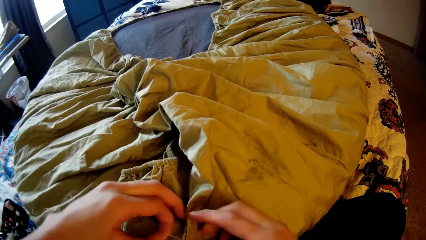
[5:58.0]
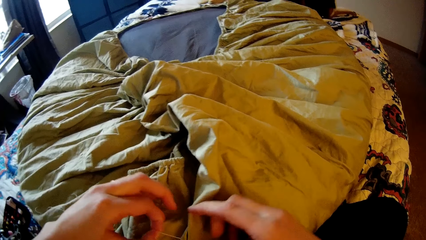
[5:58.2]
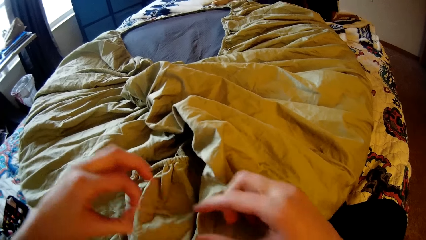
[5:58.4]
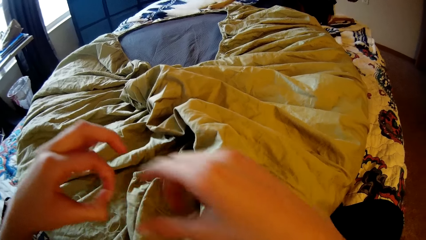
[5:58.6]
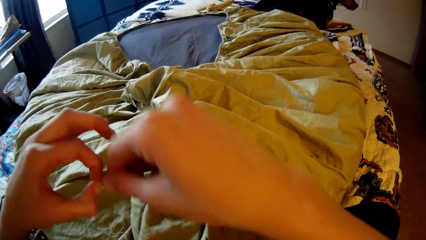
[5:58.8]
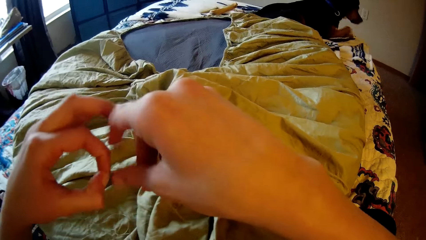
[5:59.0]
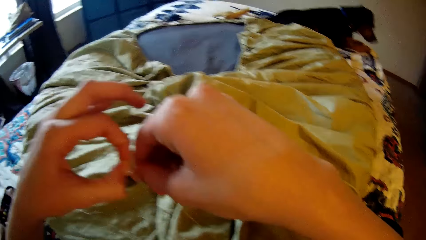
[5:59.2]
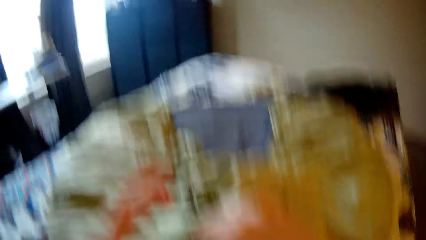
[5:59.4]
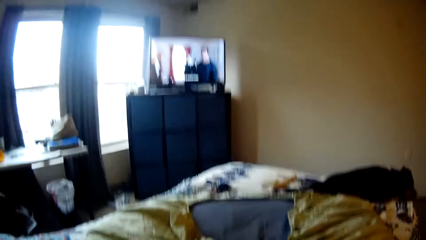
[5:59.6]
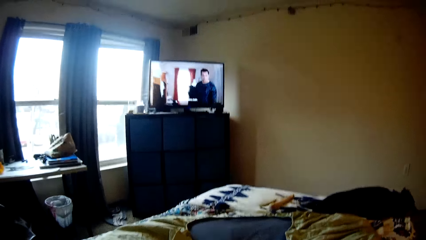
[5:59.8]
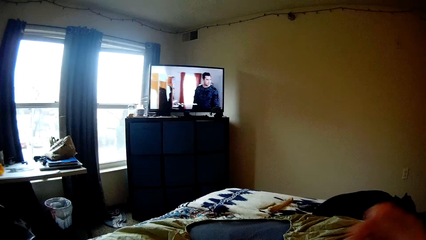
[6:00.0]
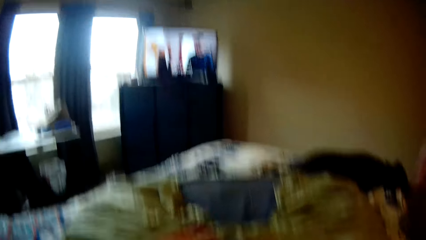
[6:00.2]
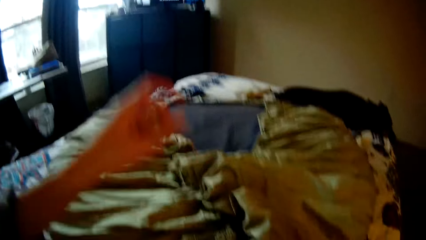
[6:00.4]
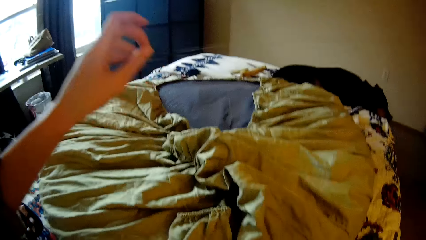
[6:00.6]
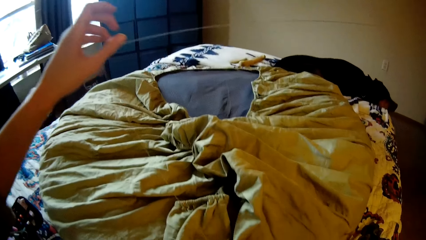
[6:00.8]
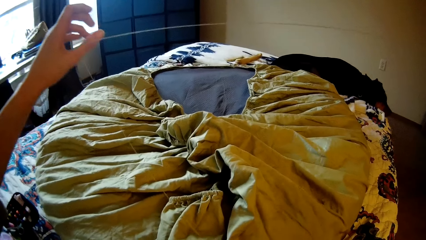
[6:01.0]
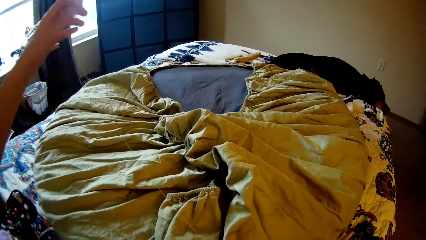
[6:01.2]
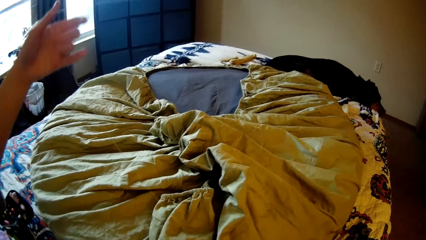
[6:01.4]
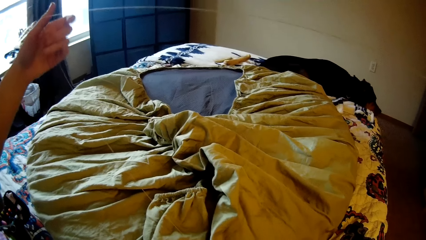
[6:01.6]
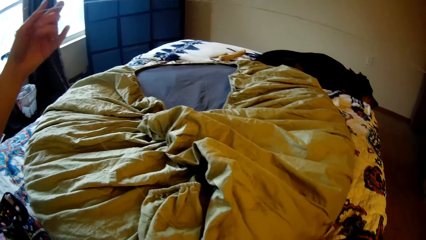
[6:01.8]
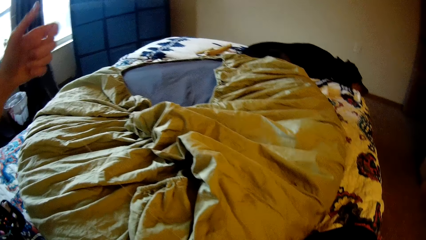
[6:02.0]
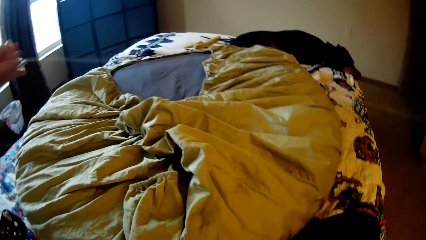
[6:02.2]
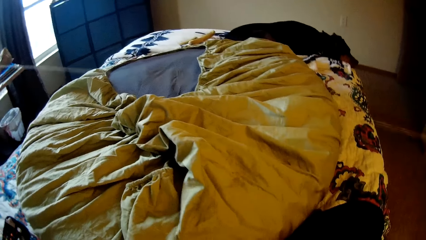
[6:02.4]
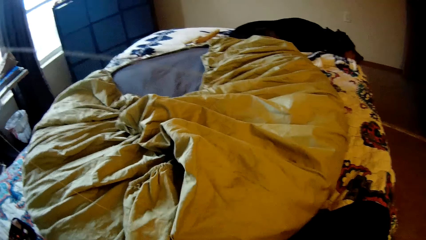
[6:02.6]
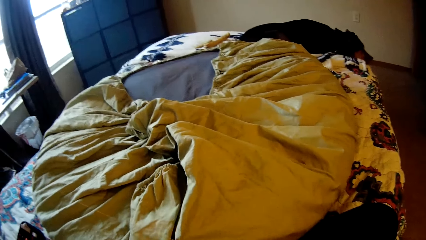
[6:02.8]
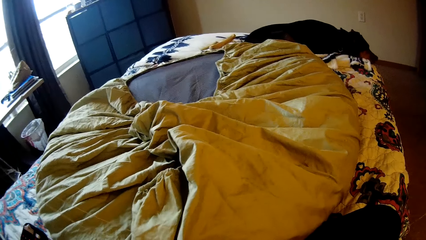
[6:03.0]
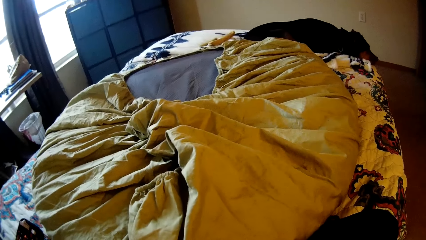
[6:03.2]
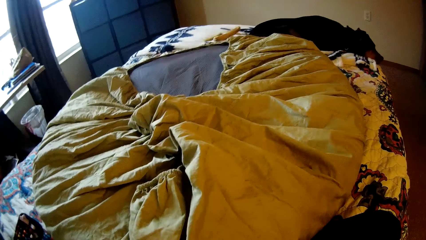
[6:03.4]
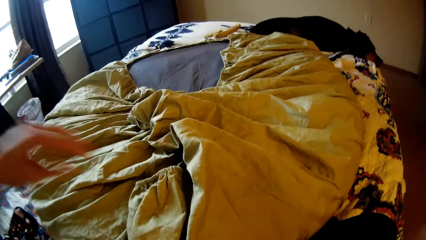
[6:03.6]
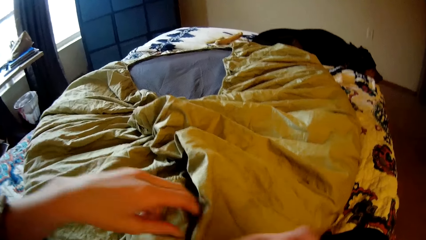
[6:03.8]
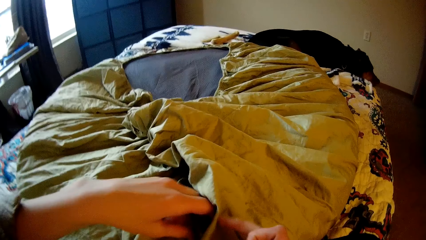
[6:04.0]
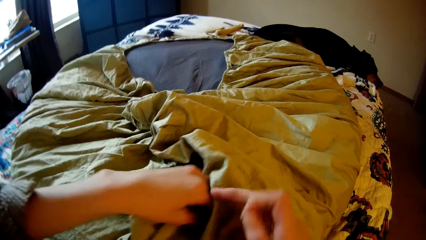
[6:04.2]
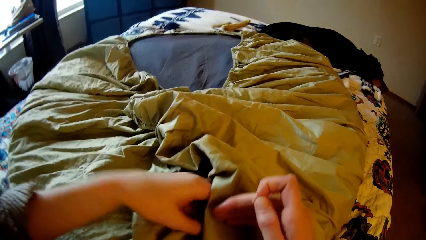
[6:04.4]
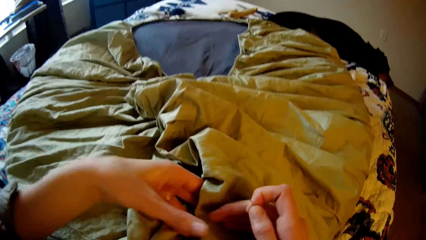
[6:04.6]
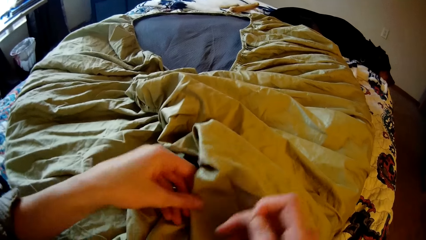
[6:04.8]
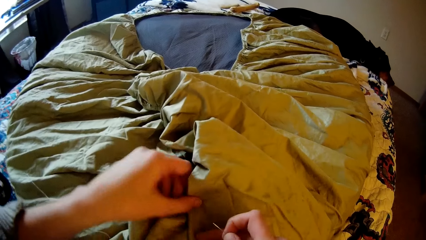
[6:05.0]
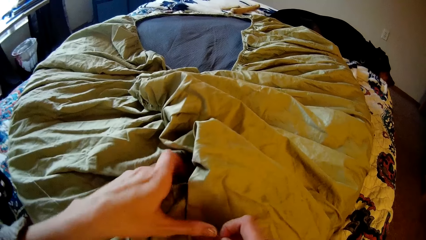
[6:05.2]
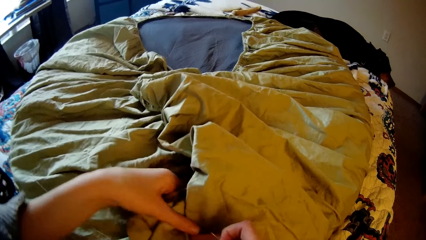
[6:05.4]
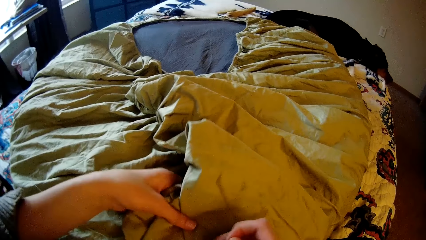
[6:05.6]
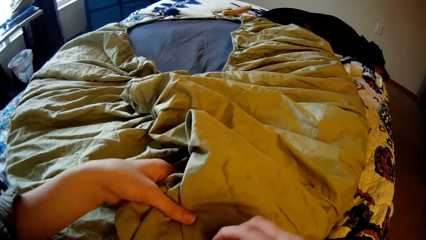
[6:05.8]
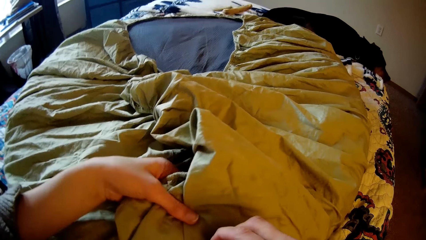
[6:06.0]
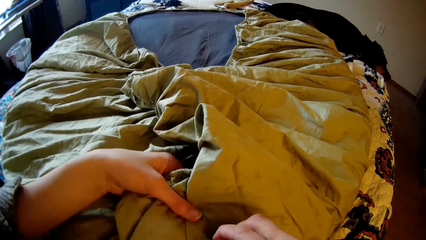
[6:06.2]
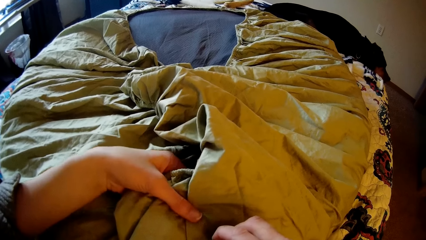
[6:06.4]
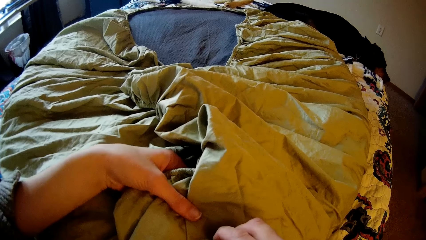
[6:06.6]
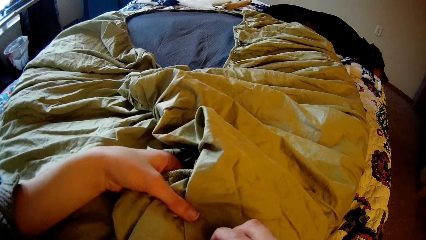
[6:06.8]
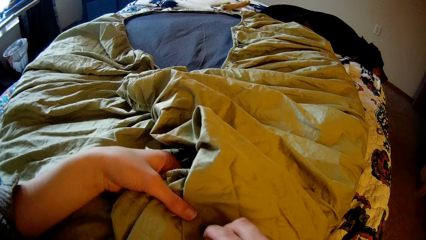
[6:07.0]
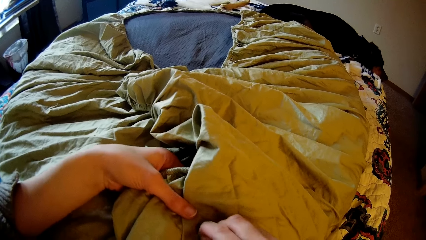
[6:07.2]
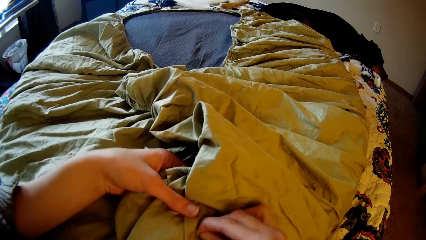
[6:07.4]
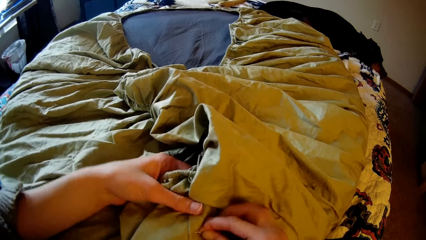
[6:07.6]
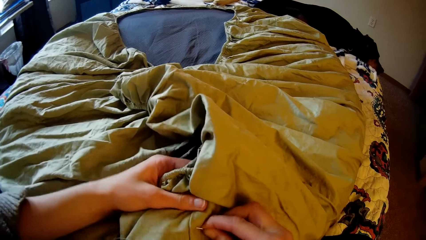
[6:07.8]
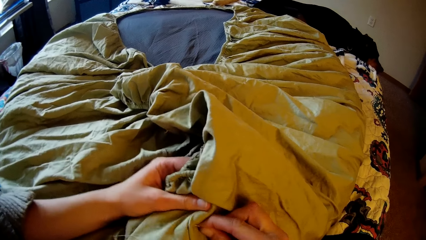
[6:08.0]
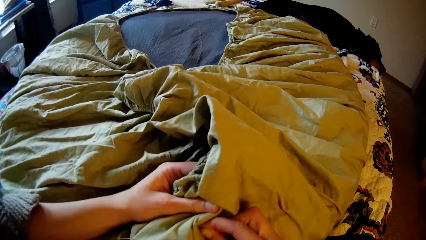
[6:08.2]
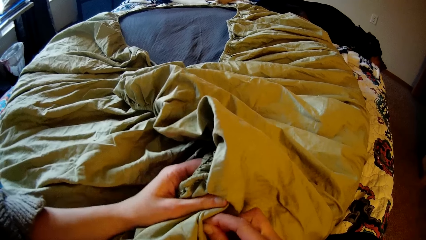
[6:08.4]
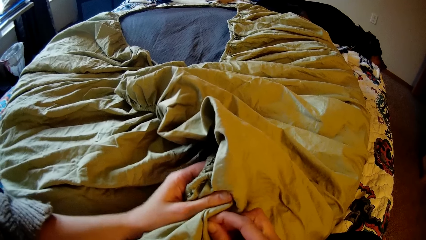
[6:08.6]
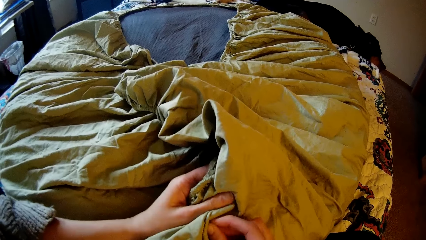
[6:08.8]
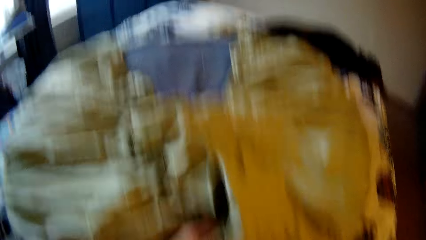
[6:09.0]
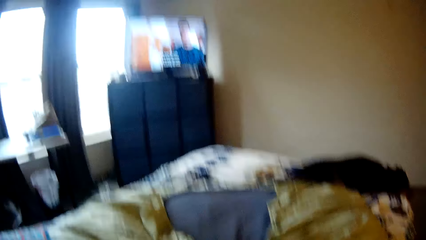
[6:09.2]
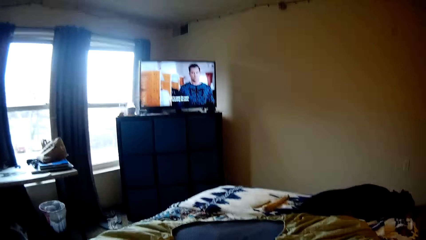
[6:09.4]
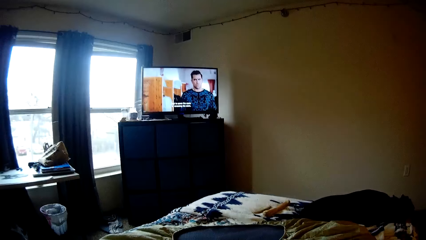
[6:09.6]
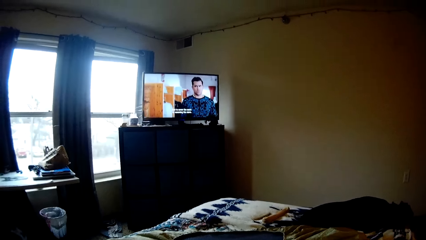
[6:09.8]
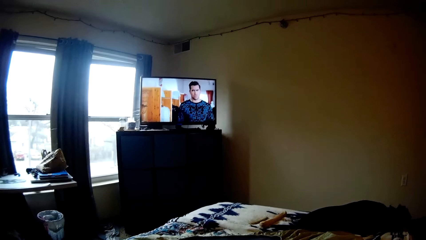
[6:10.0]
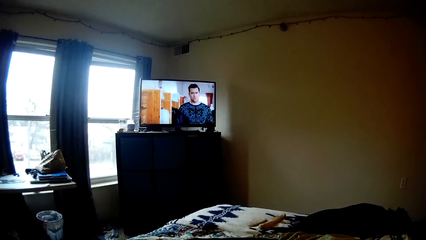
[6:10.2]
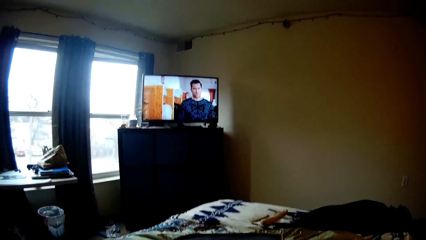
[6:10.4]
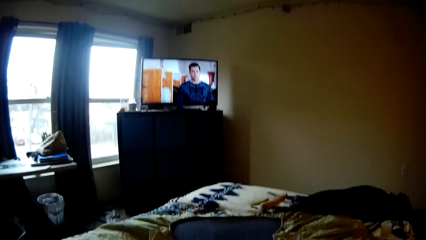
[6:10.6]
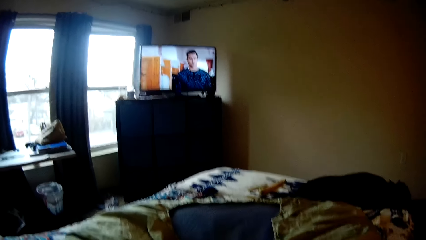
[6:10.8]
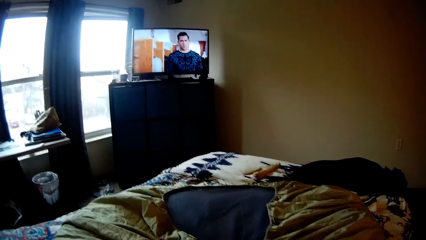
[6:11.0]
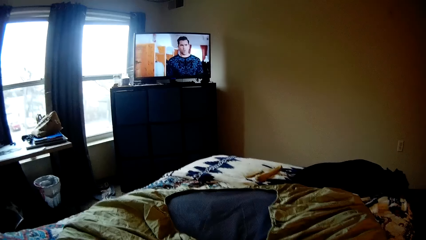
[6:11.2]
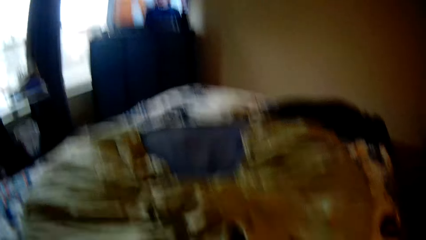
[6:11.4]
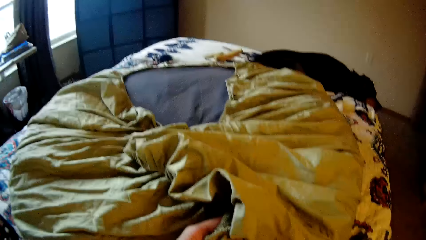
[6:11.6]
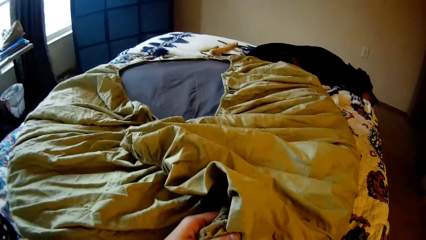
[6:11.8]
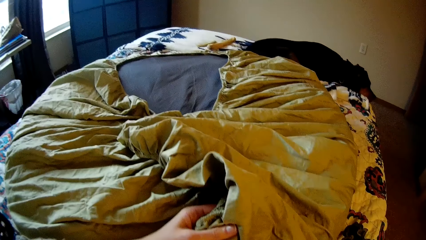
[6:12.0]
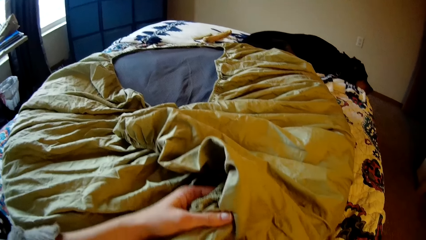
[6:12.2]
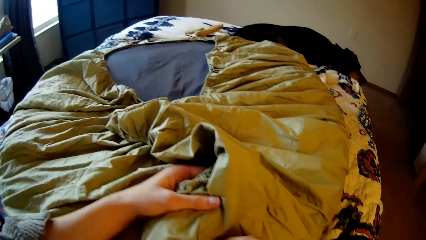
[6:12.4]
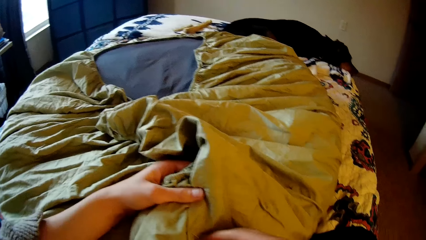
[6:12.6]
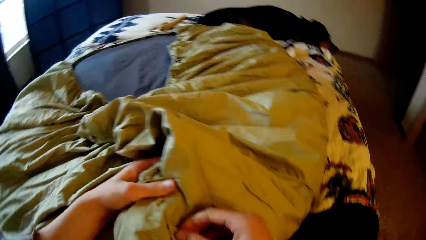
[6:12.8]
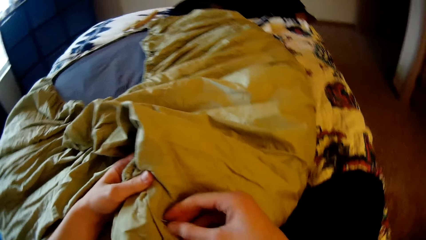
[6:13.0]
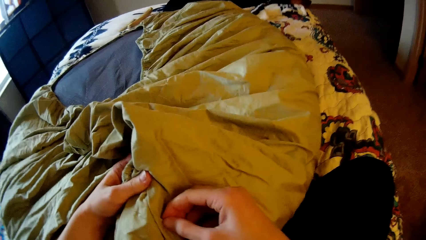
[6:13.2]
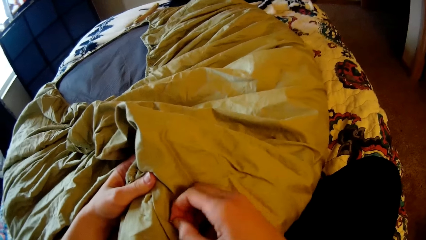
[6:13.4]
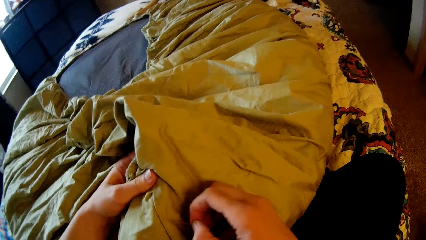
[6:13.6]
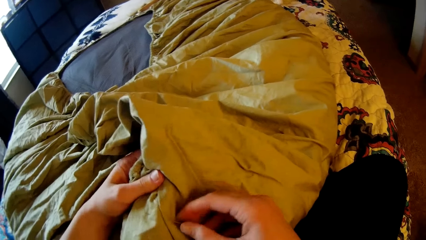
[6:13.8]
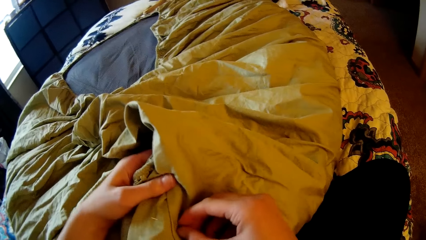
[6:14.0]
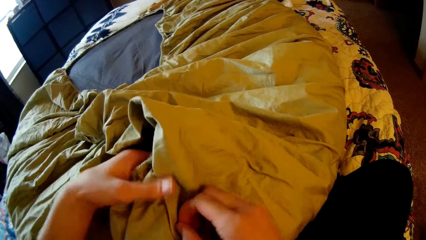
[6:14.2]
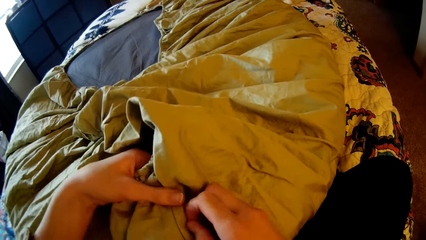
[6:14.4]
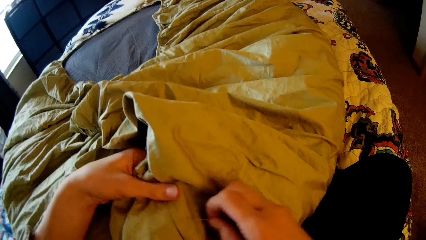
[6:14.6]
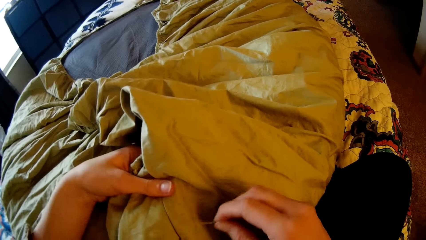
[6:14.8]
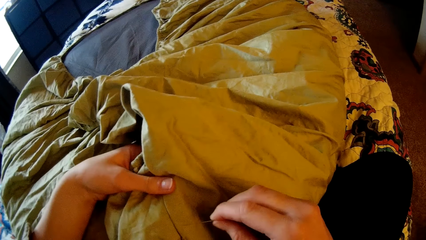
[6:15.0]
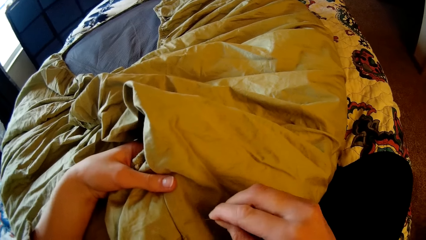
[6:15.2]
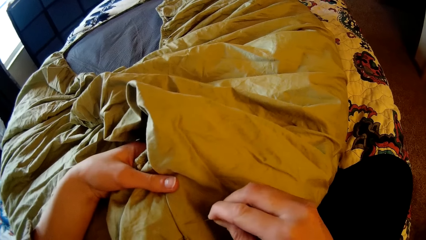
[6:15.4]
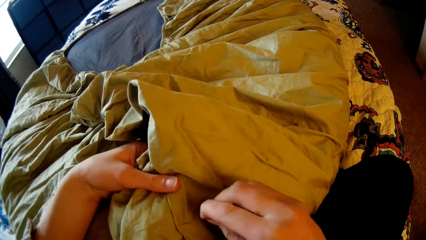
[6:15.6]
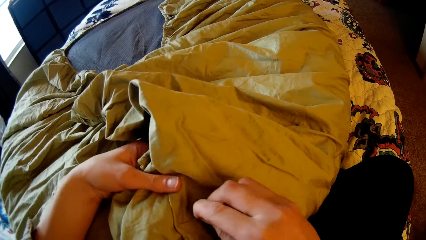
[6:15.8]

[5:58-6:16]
The dog lies down on the bed. The camera wearer looks up at the television. She strengthens the sewing thread. She adjusts the bean bag with her hands. She sews the bean bag with the needle and thread in her right hand. She looks up at the television. She sews the bean bag with the needle and thread in her right hand.
